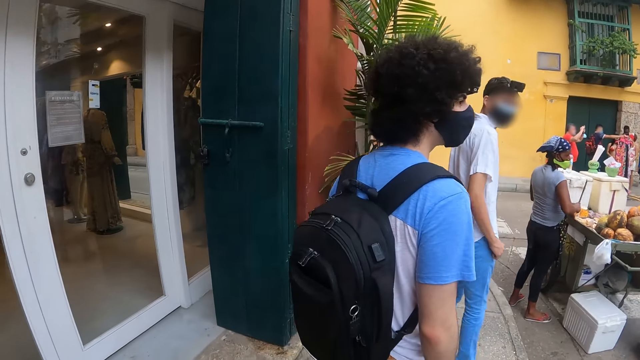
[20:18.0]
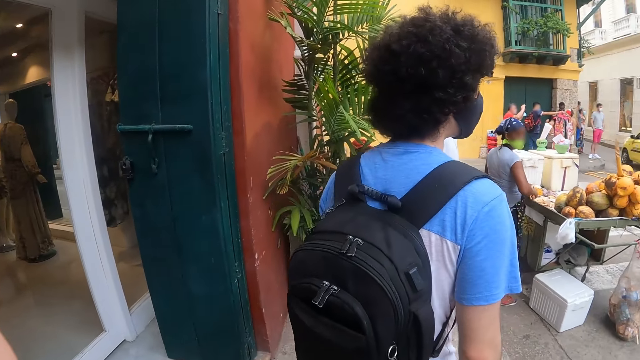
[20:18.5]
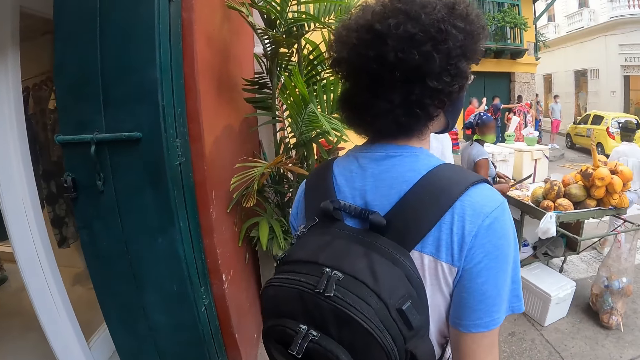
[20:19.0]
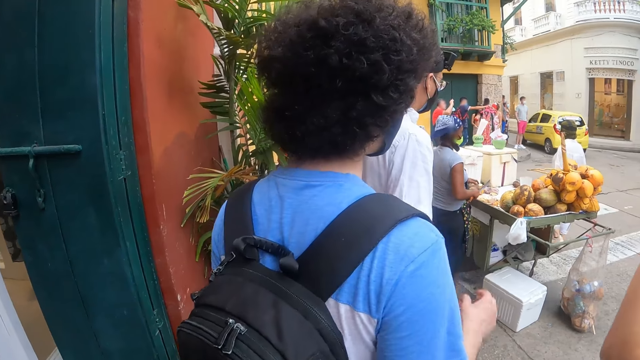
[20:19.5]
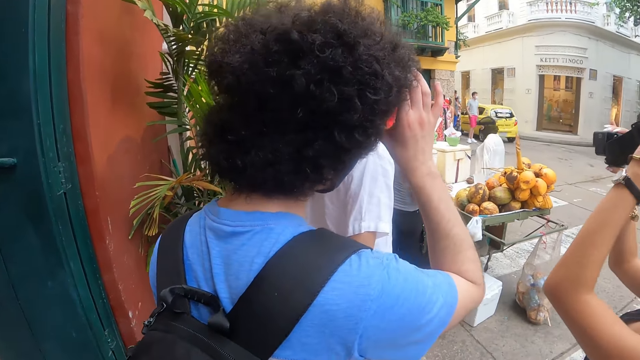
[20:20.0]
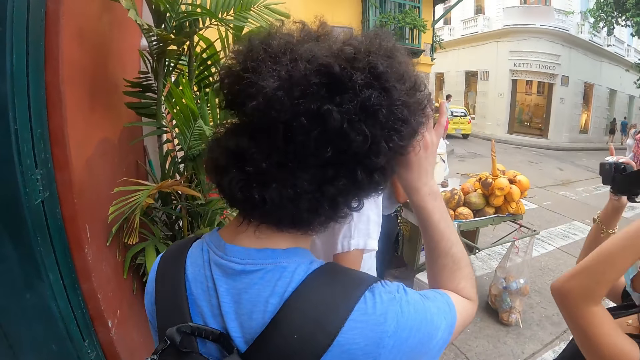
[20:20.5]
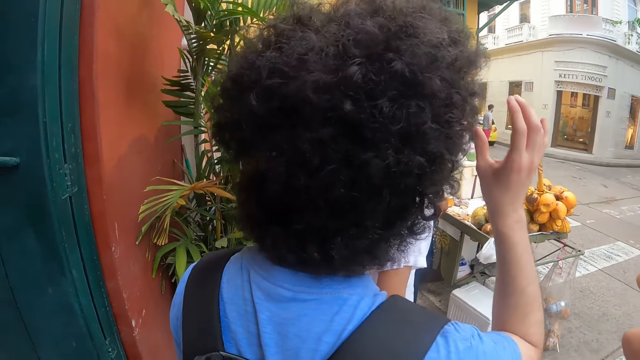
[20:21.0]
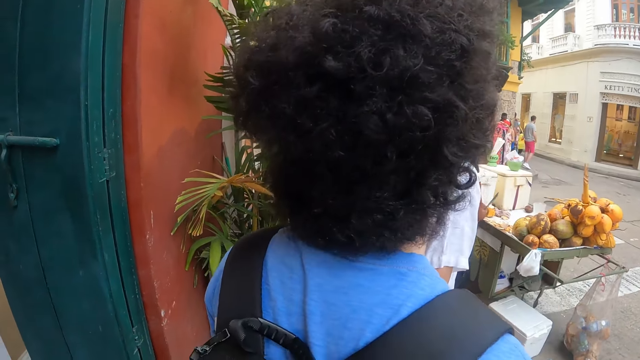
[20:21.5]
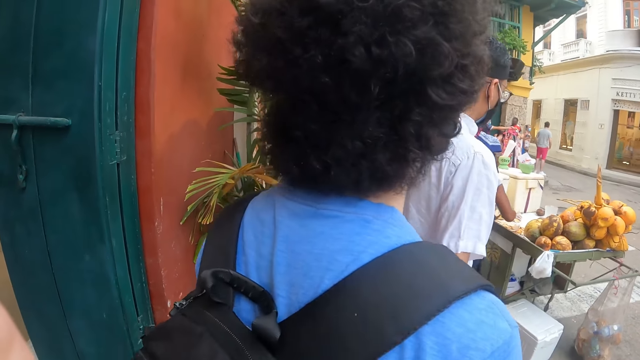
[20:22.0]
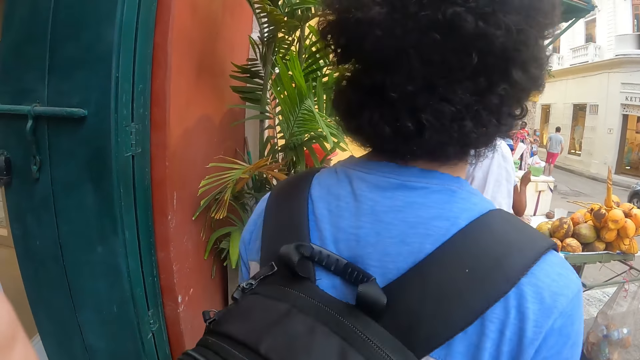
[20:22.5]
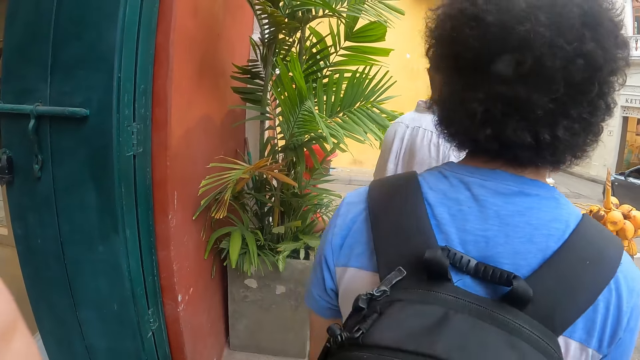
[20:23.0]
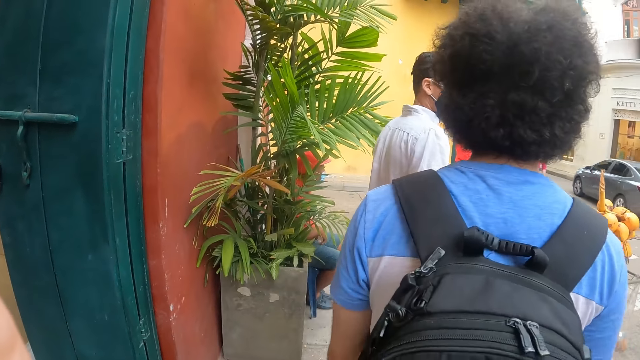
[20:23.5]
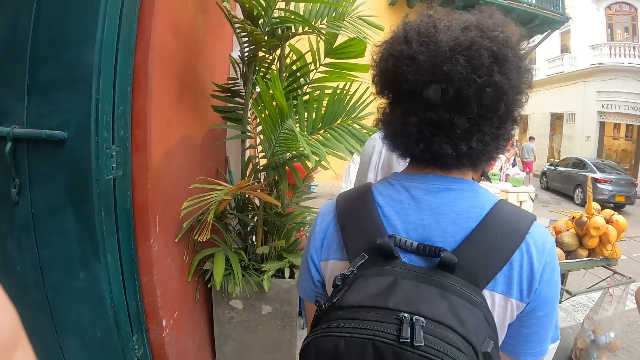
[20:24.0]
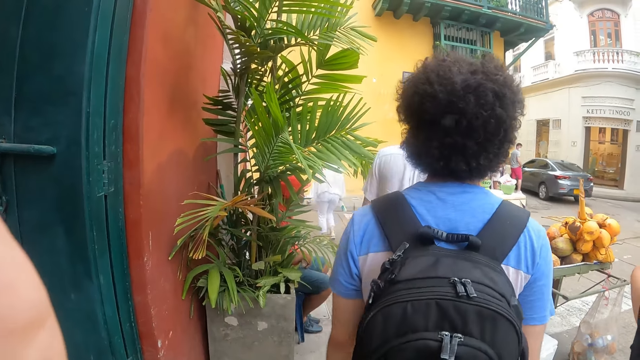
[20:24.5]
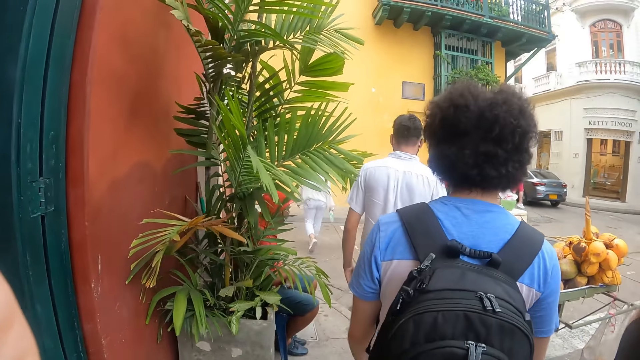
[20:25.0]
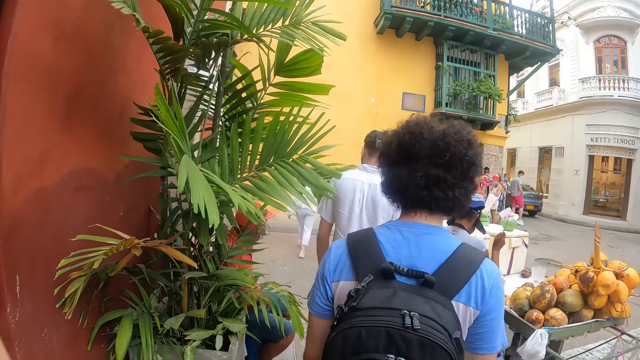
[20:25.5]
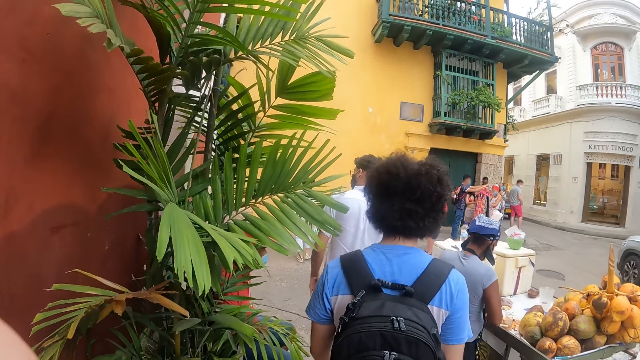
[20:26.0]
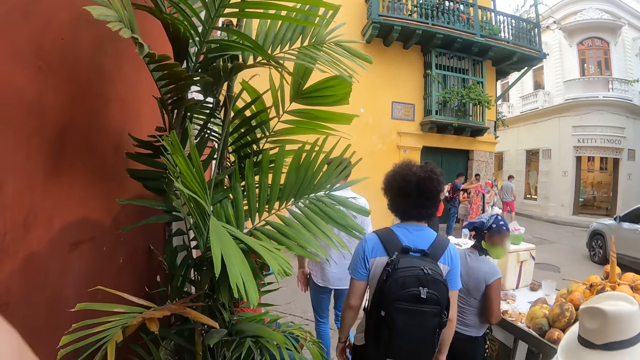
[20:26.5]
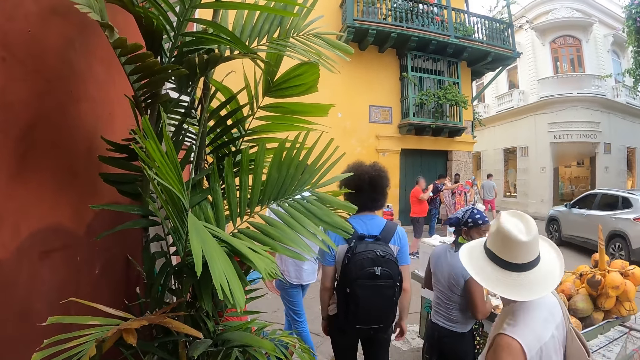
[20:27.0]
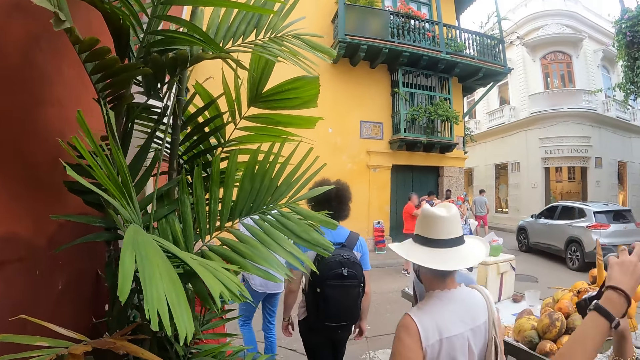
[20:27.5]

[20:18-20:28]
The camera wearer stands. They walk.

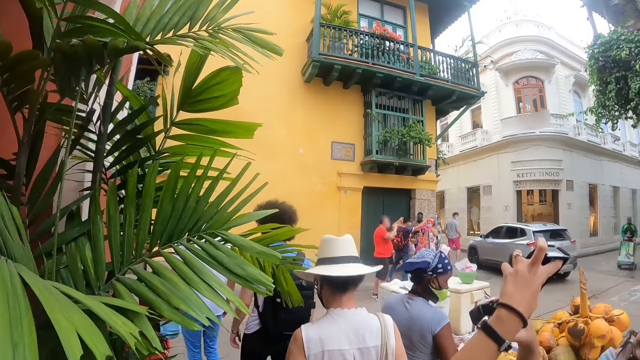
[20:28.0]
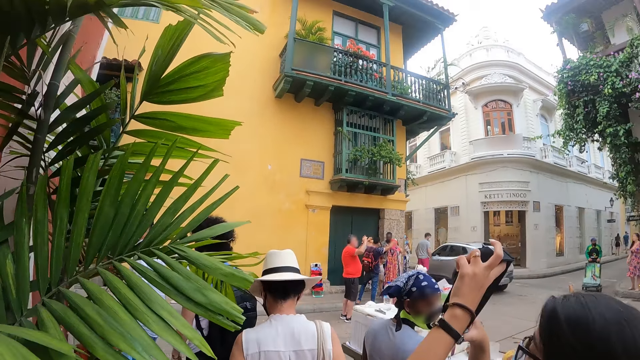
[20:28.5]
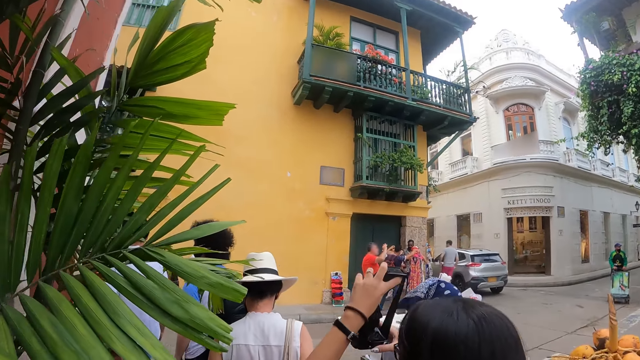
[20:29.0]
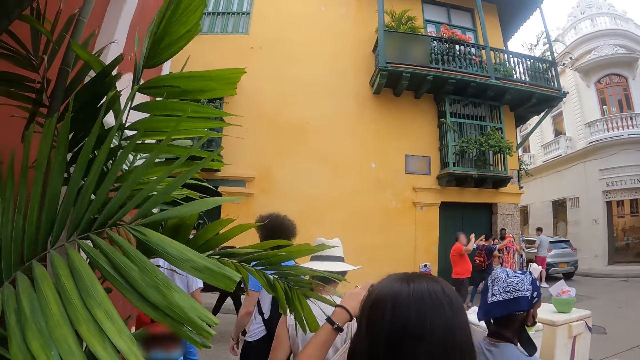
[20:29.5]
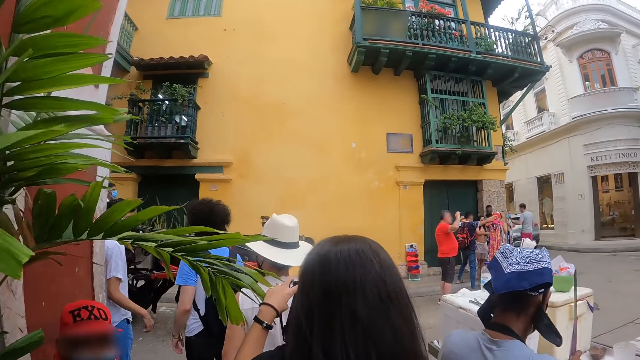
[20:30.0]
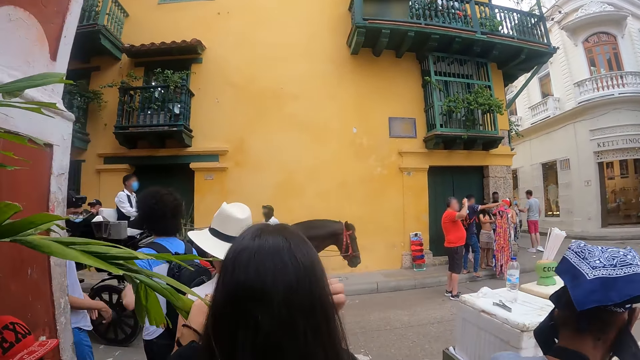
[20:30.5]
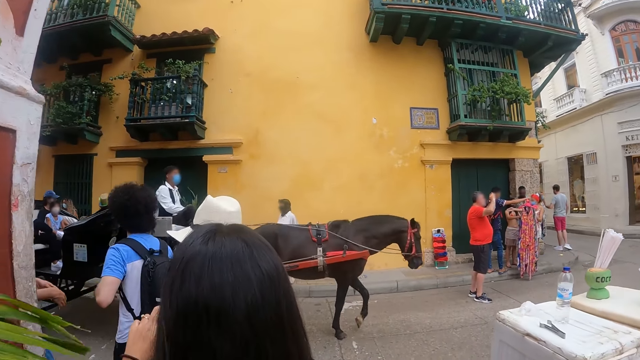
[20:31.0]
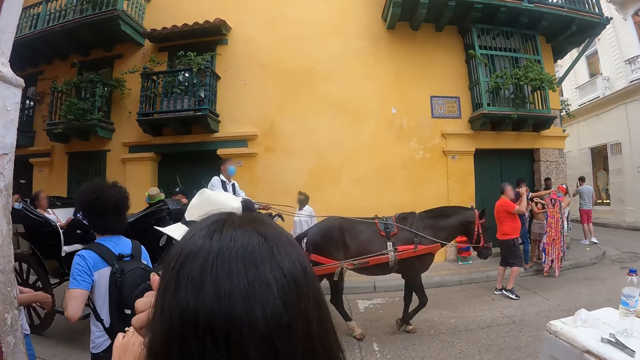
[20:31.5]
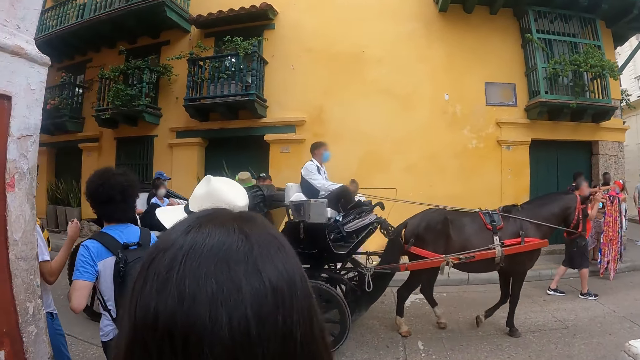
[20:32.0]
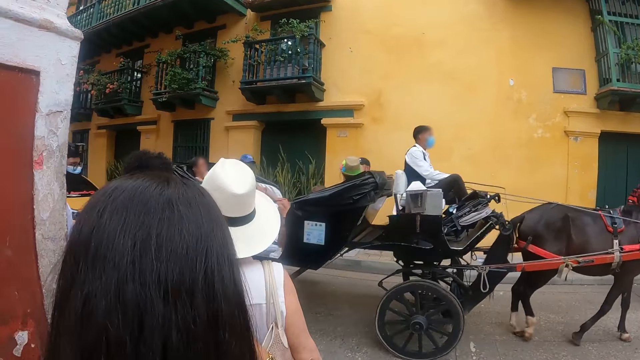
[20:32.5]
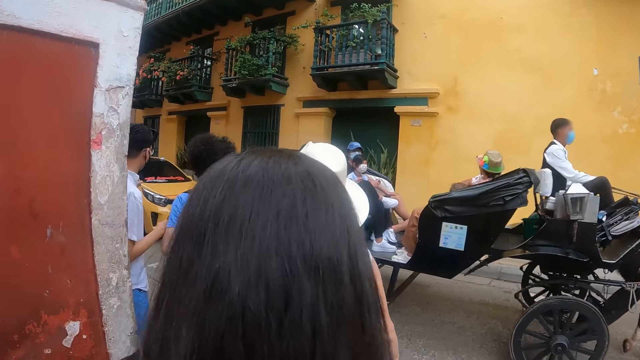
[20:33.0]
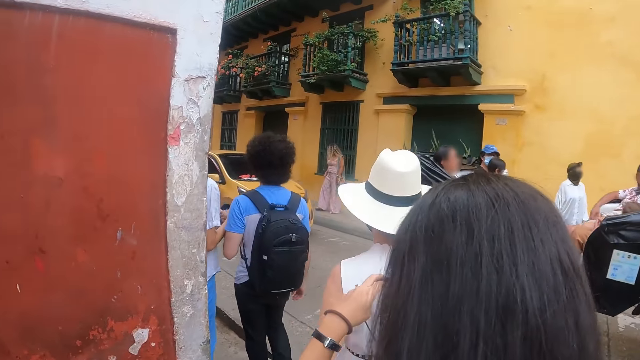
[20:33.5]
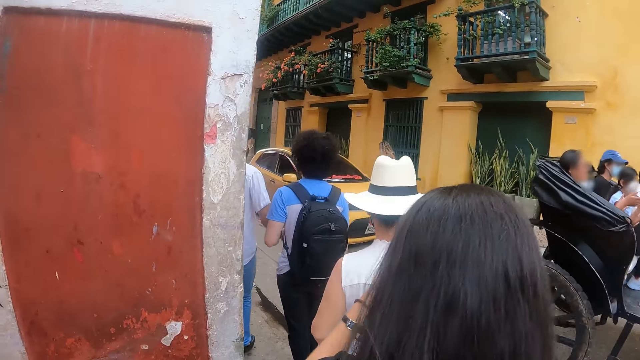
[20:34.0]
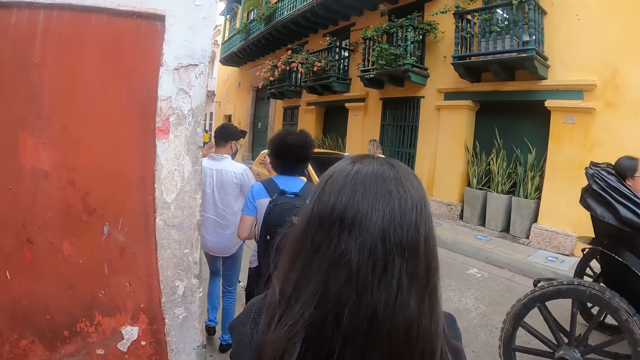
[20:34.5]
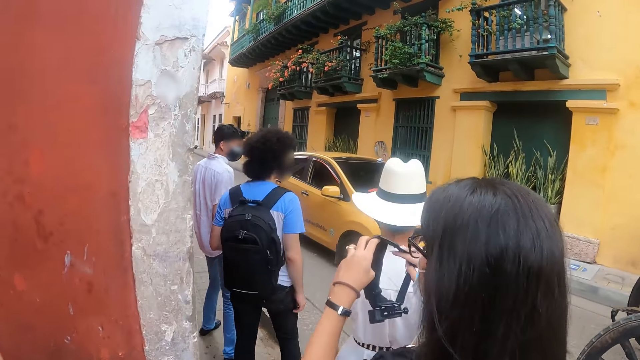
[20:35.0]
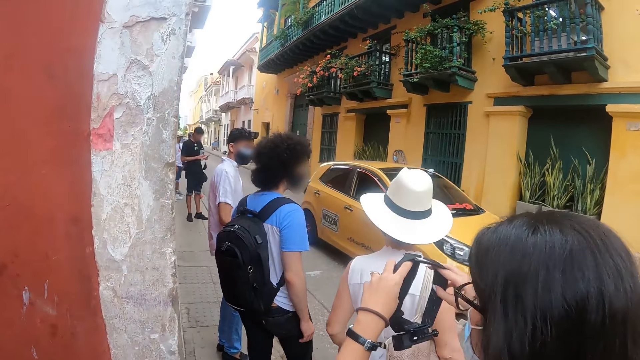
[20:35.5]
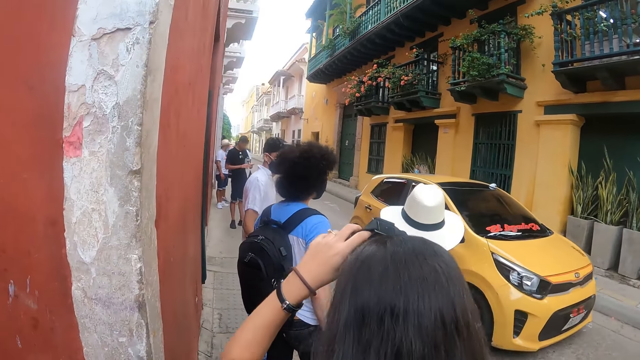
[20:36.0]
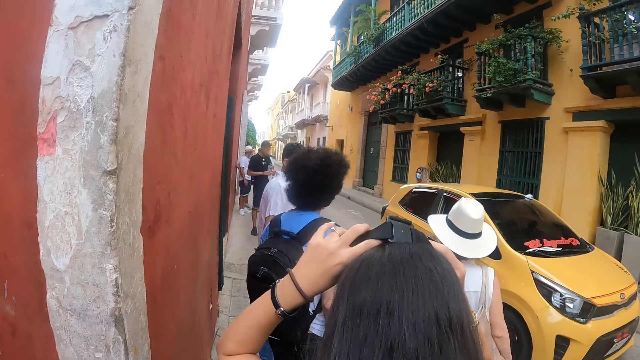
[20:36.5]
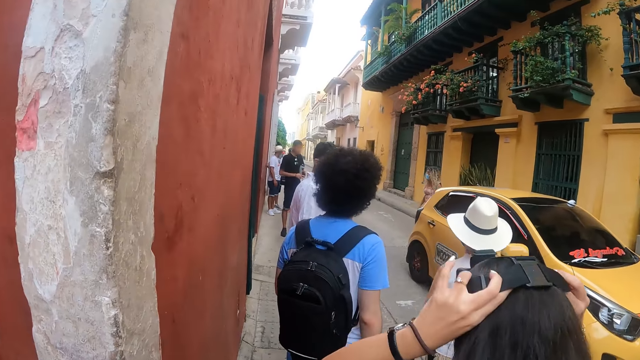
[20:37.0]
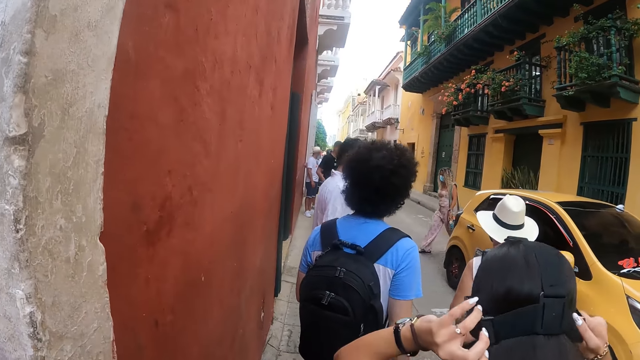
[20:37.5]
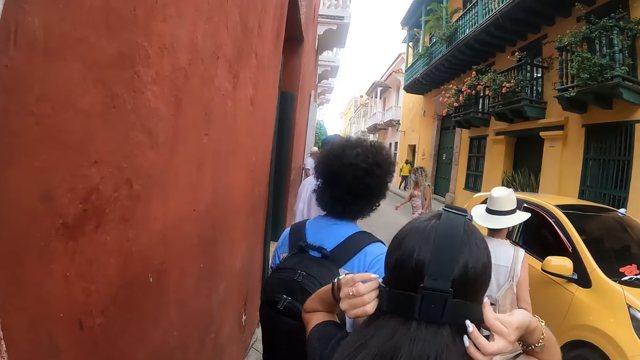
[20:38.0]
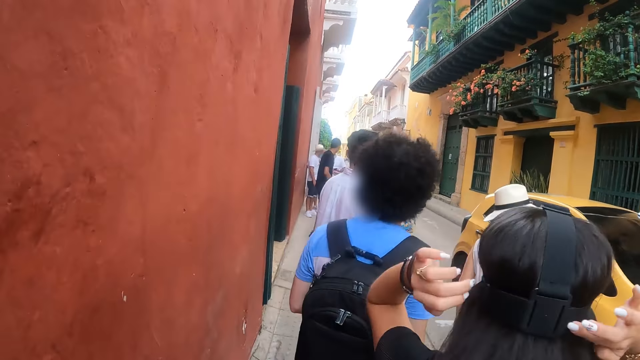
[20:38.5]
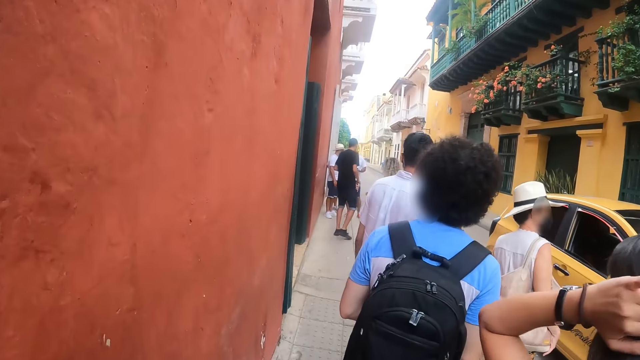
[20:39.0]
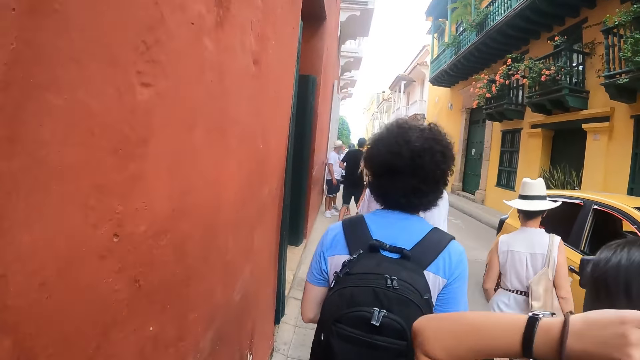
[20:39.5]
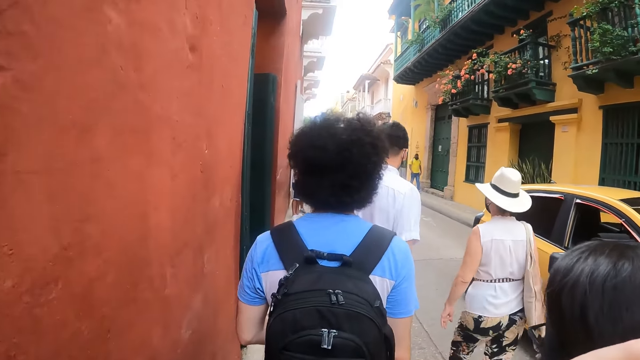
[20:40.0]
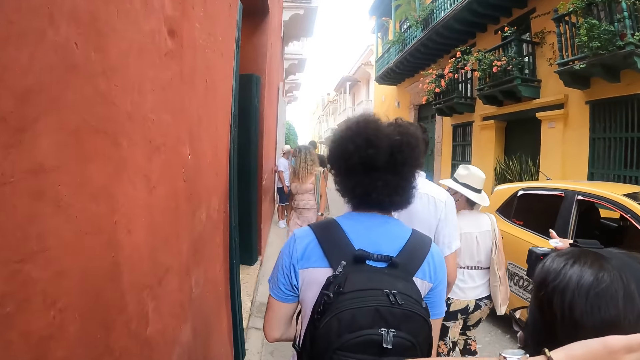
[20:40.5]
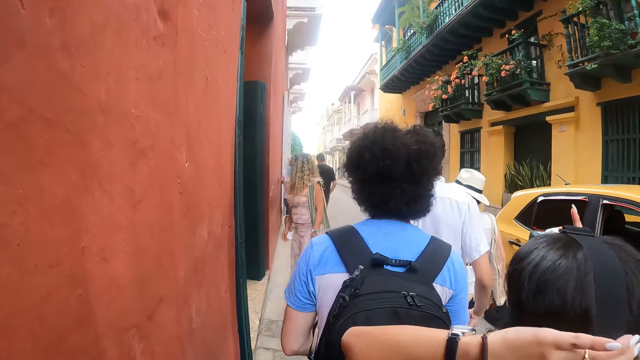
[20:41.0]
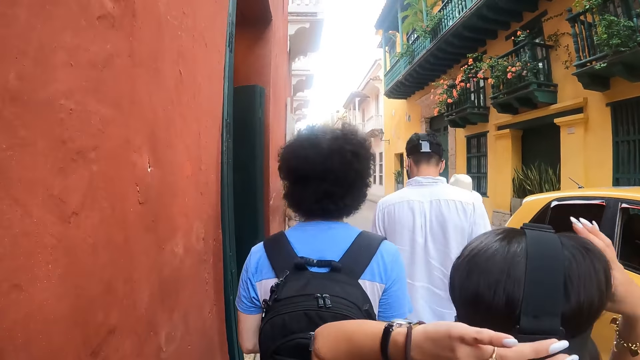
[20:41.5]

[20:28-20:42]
The camera wearer looks around the road. They walk along the road with the woman.
